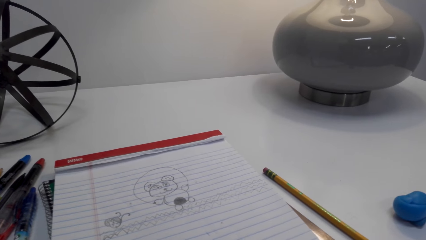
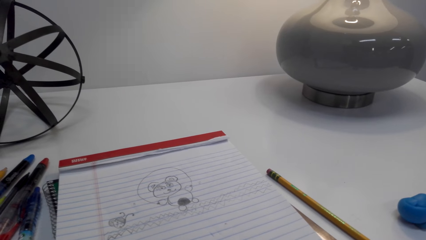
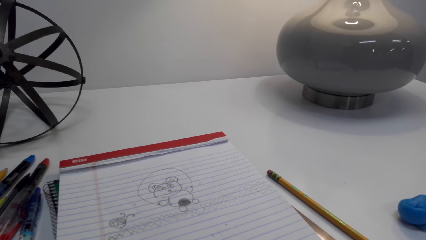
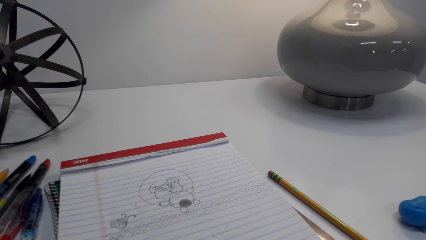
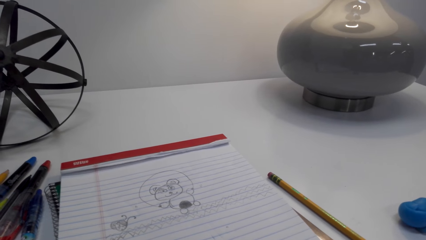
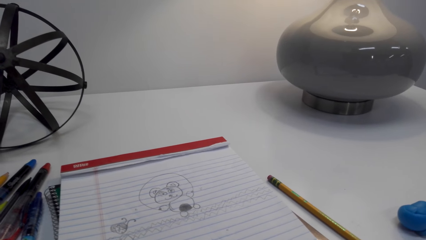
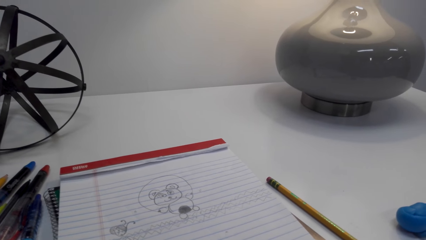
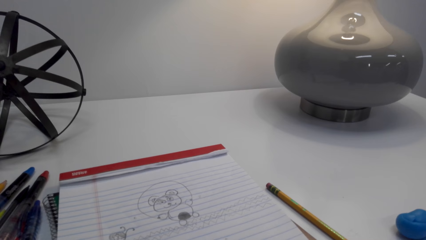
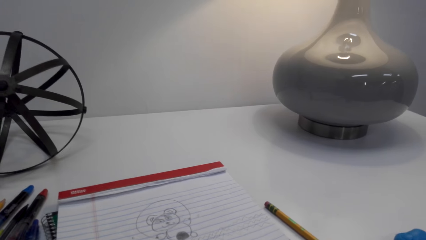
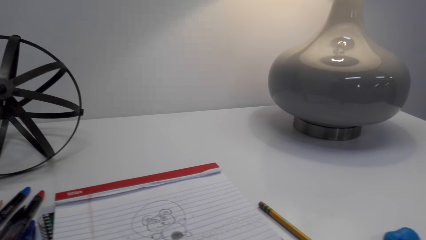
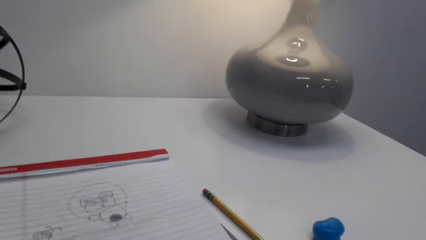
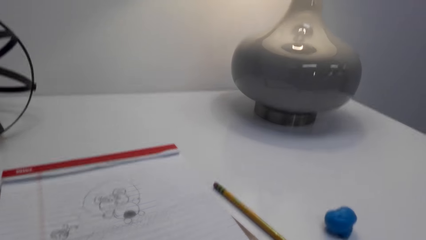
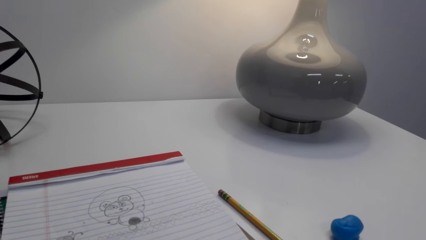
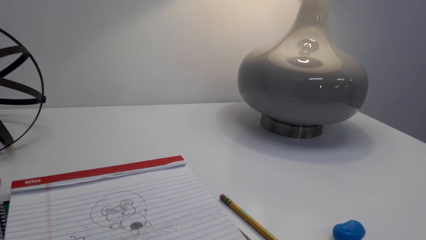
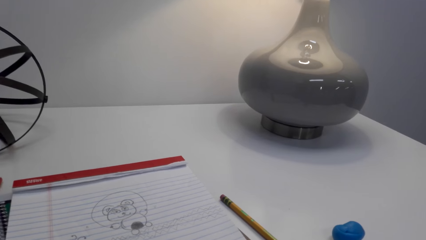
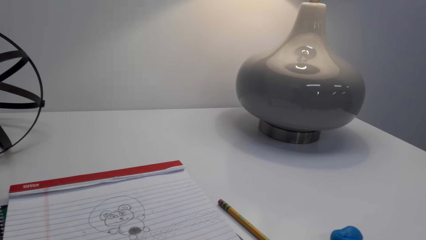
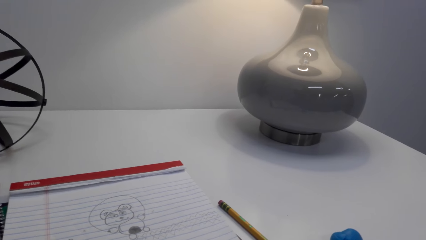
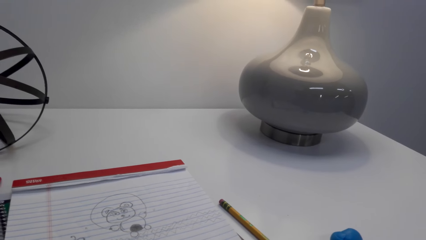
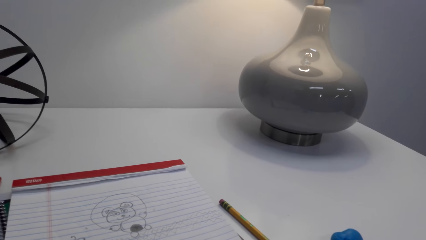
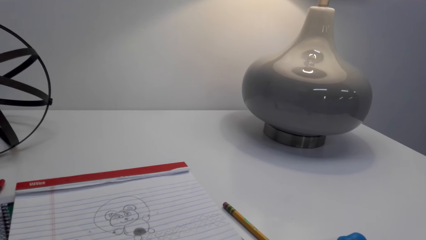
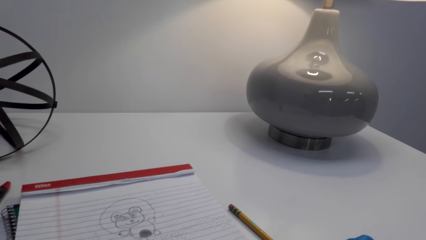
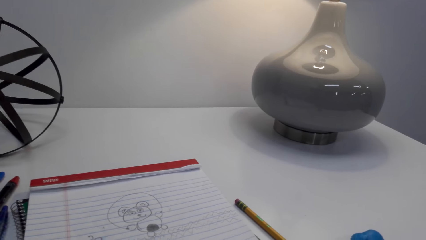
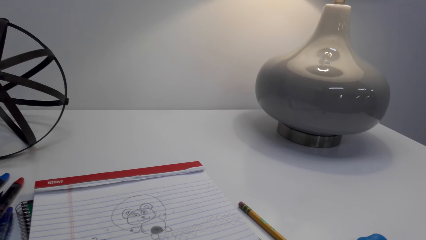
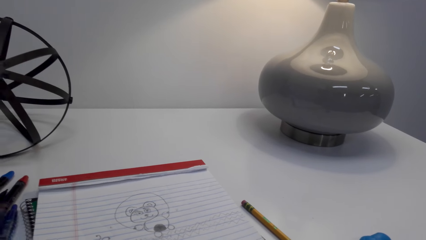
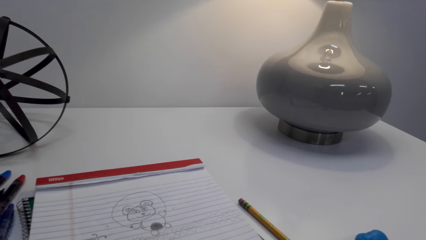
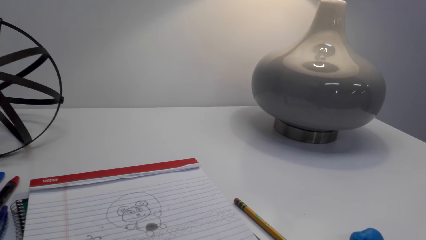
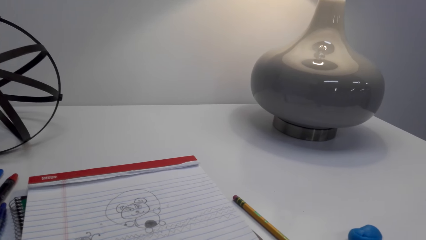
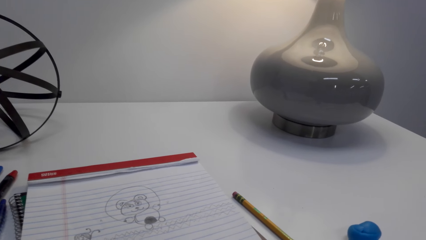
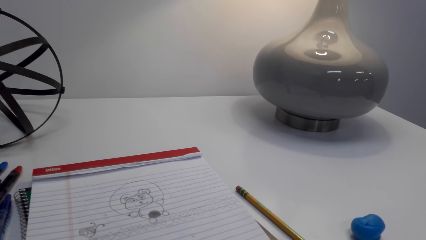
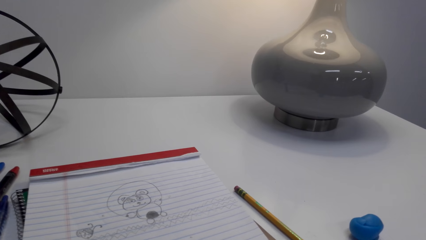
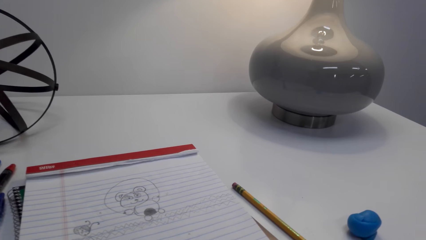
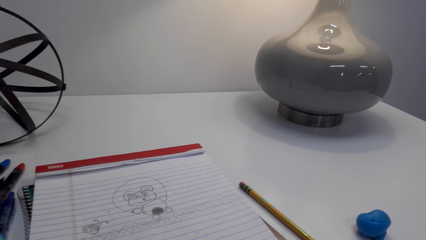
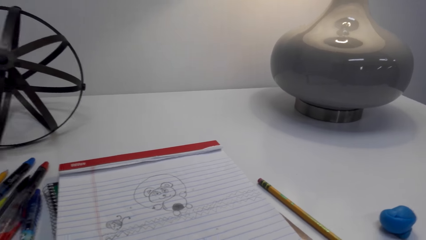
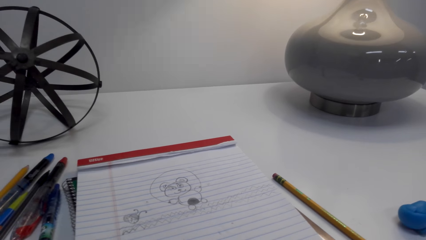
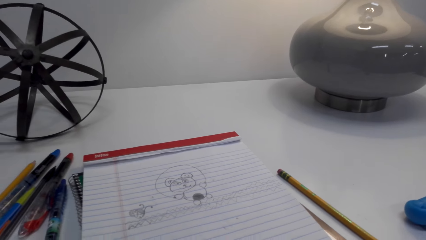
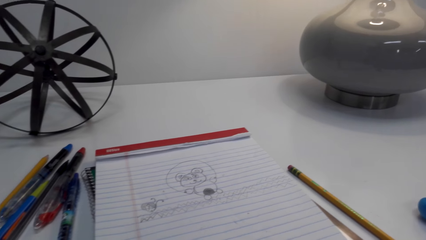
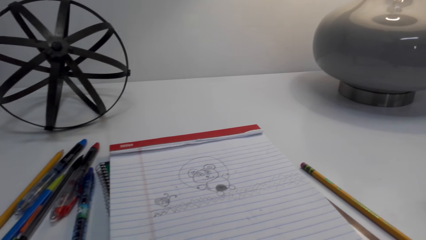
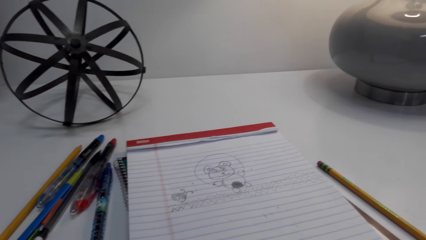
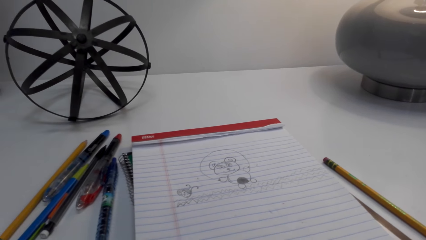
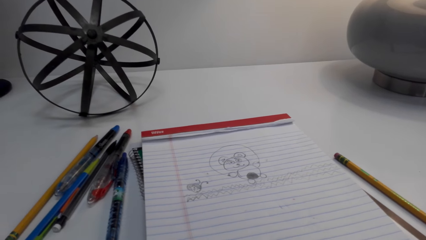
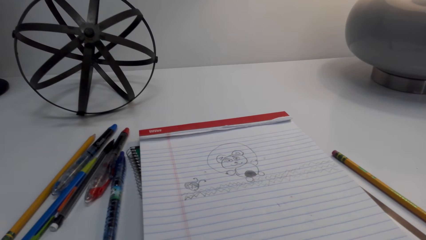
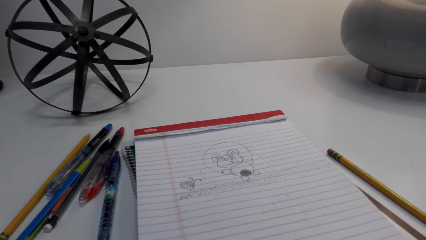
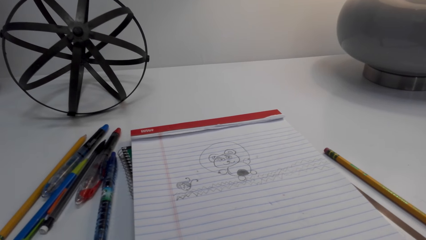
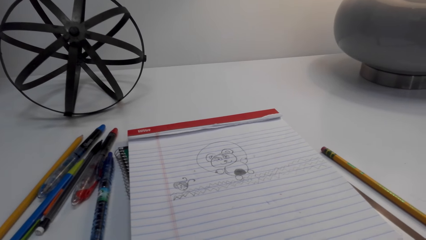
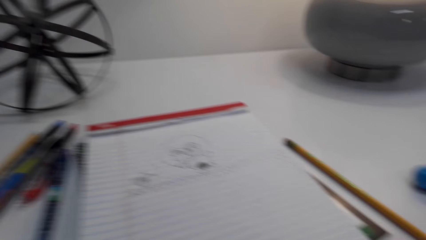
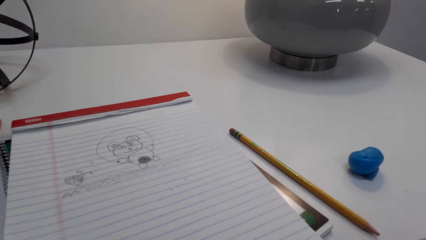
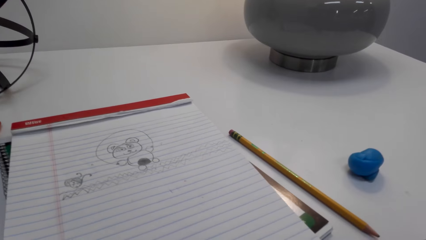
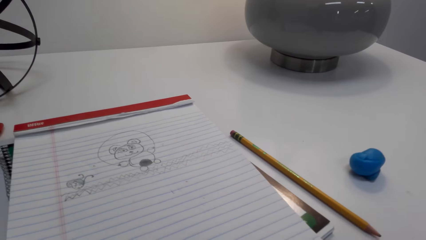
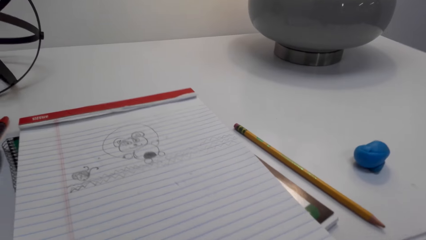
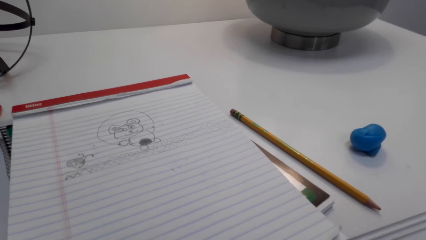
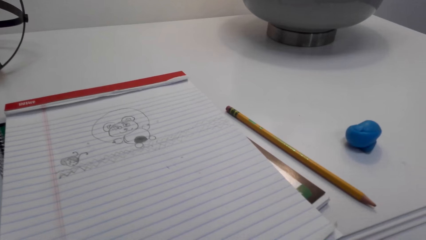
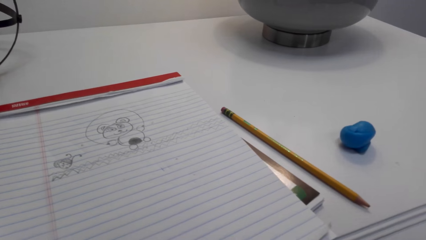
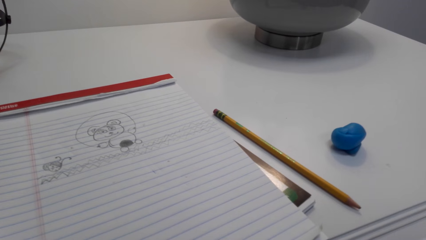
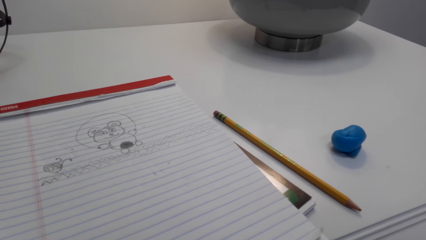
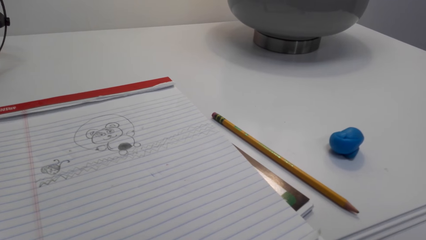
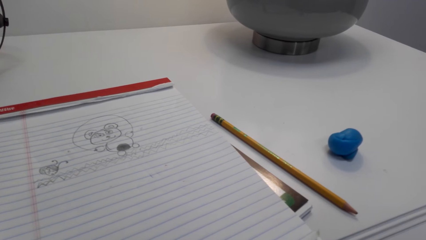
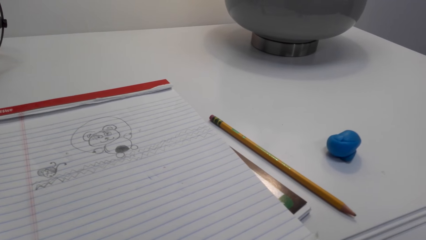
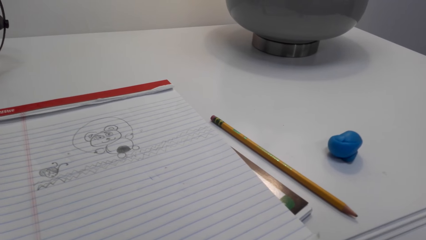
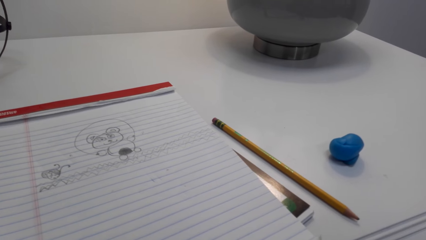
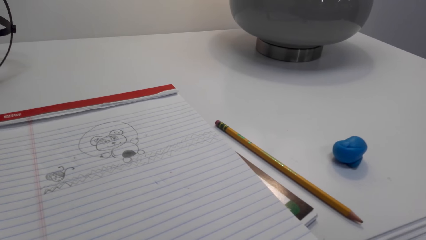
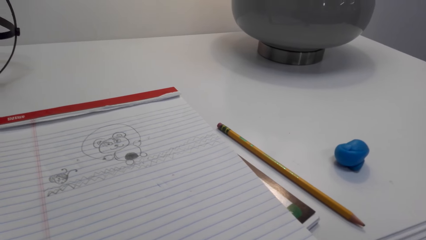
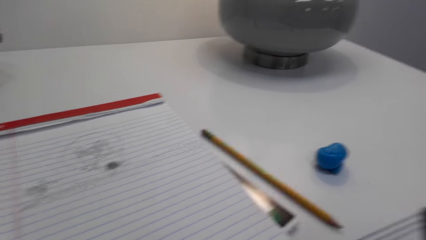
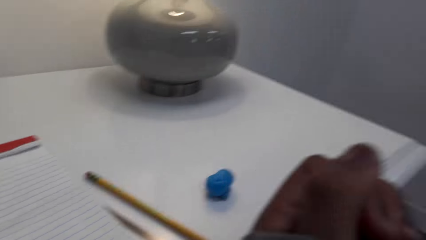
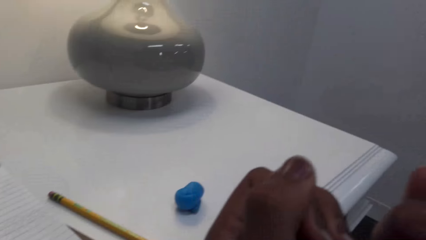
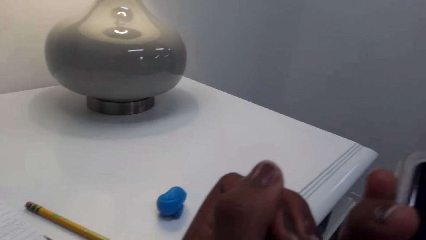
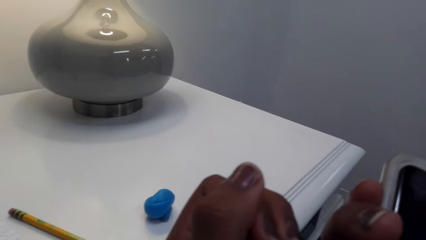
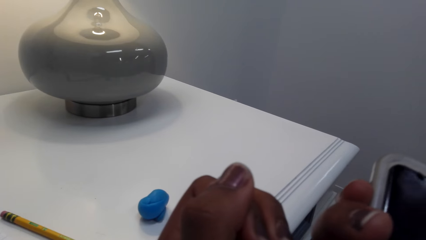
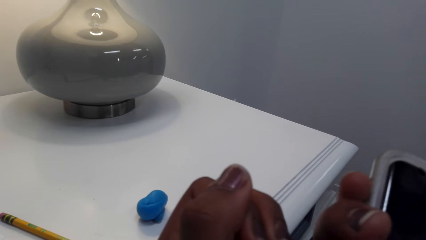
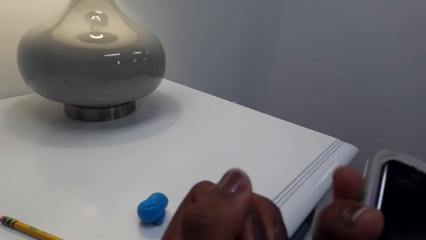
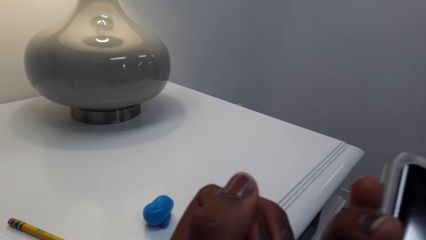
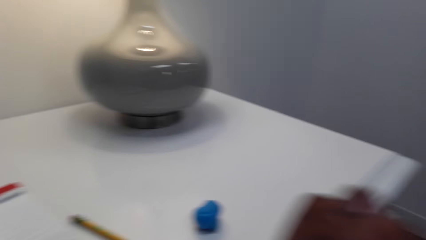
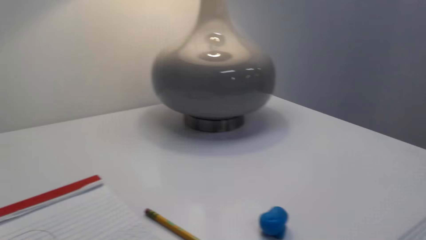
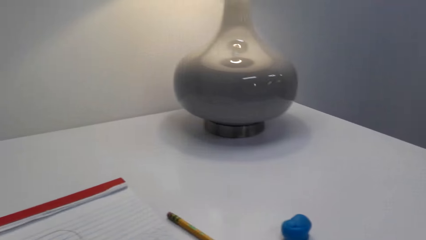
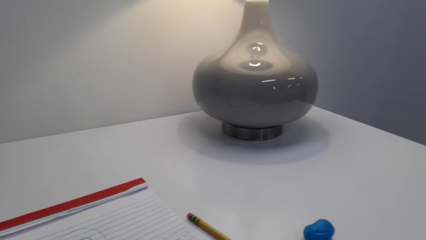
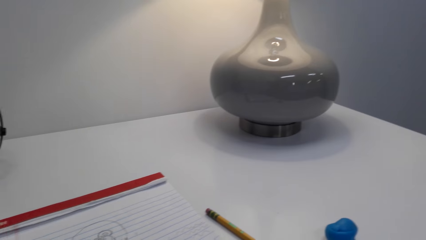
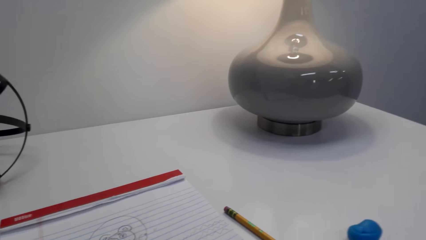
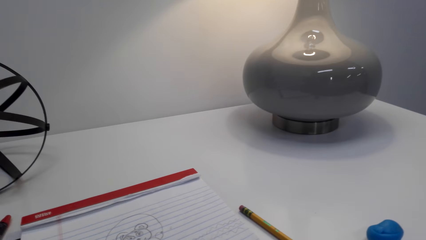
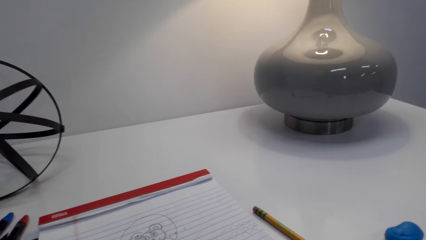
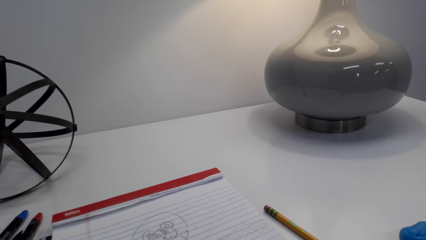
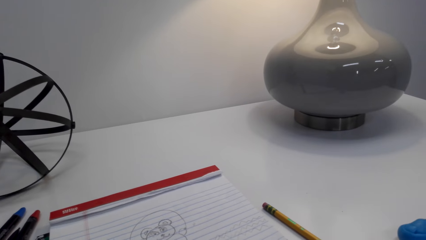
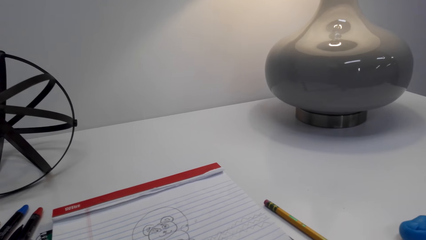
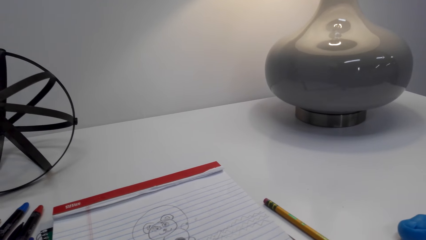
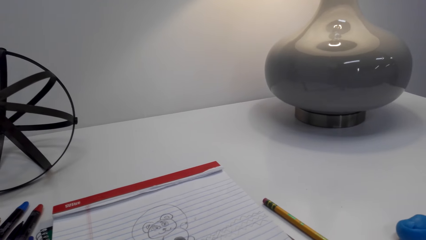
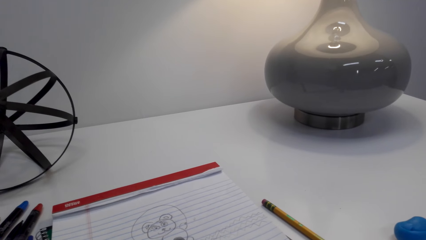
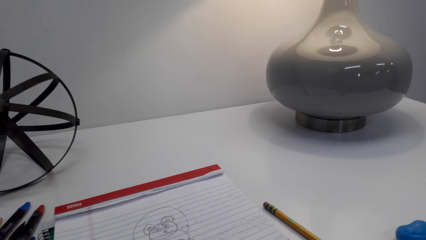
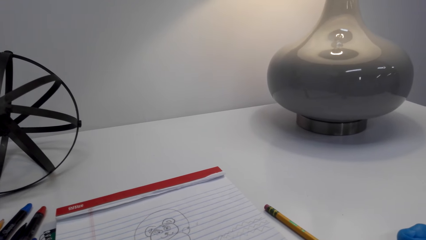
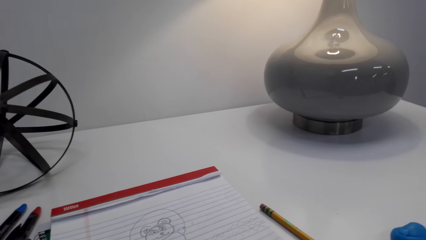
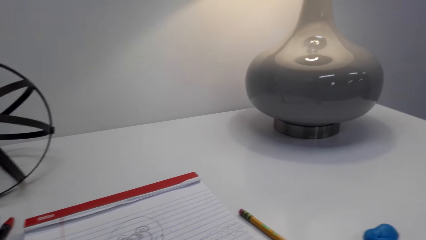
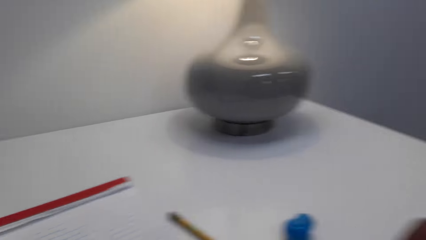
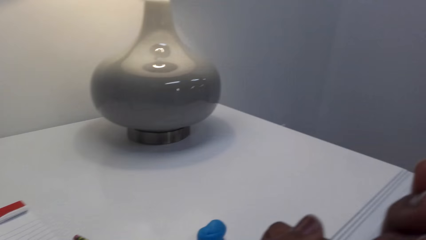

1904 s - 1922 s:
The camera wearer looks at the book on the table. They speak to a person. The person speaks to the camera wearer. The camera wearer speaks to the person. The person speaks to the camera wearer. The camera wearer holds the phone. They look around. The person speaks to the camera wearer.
